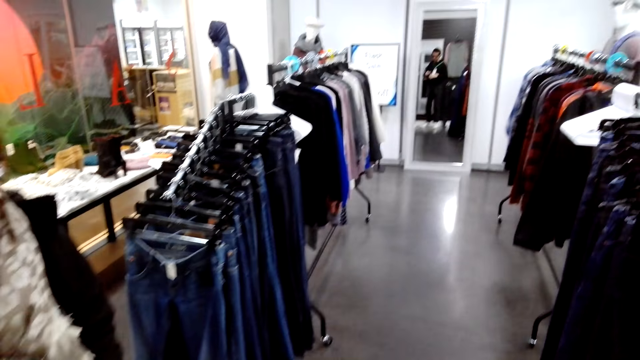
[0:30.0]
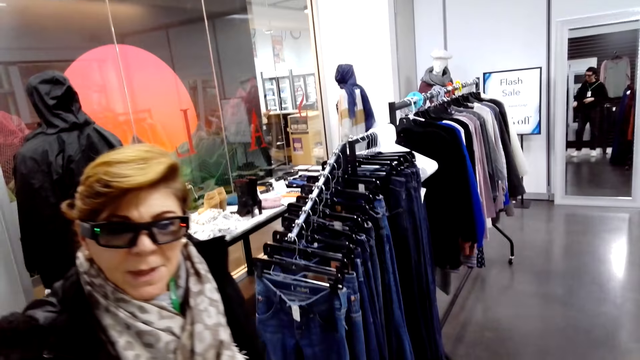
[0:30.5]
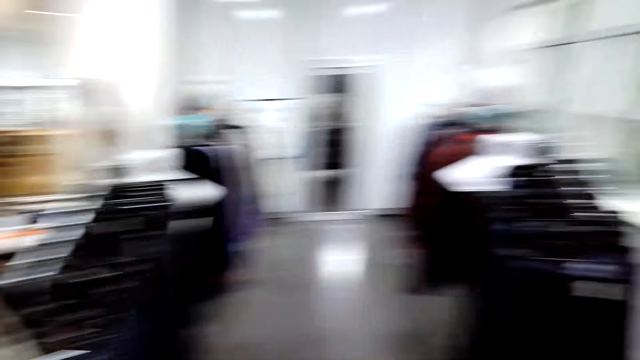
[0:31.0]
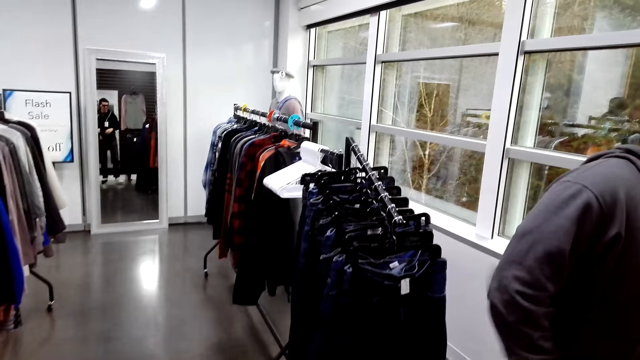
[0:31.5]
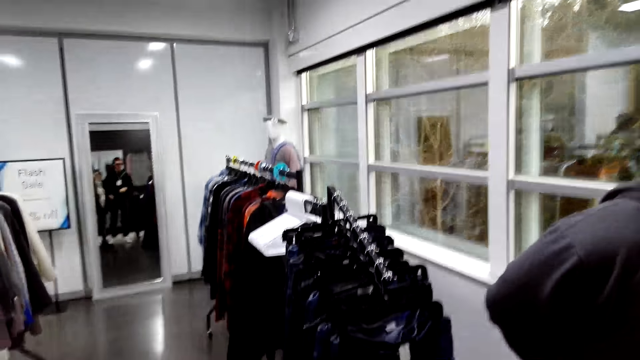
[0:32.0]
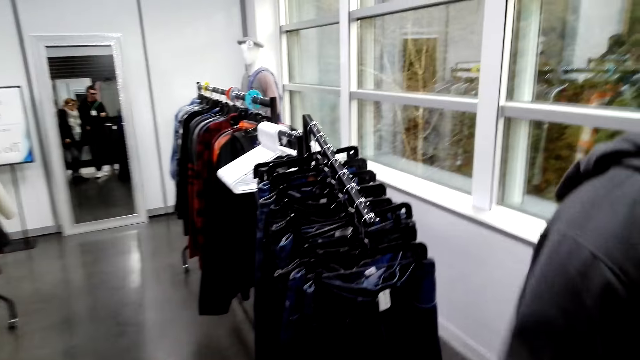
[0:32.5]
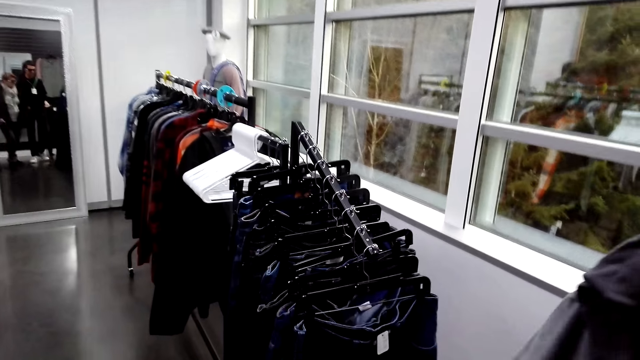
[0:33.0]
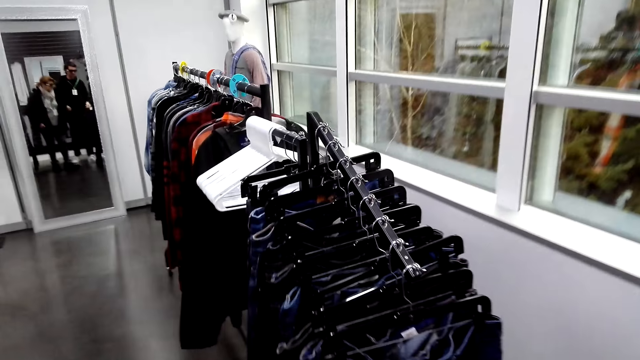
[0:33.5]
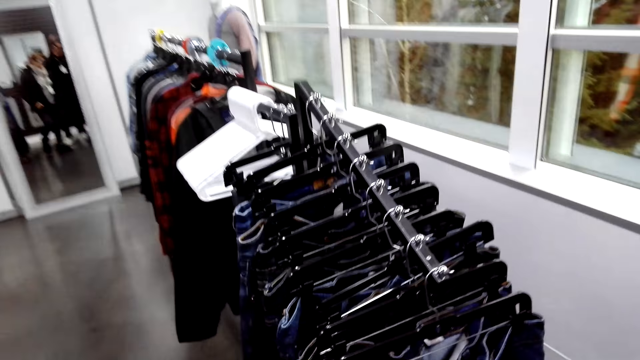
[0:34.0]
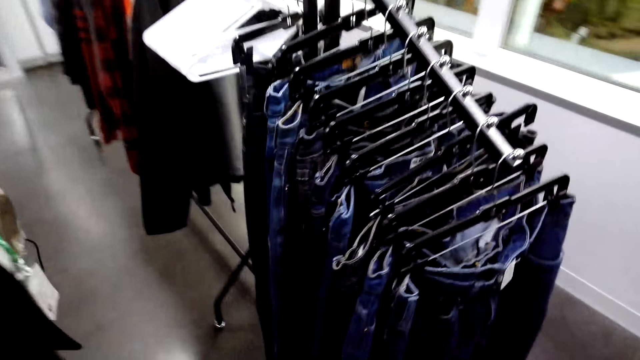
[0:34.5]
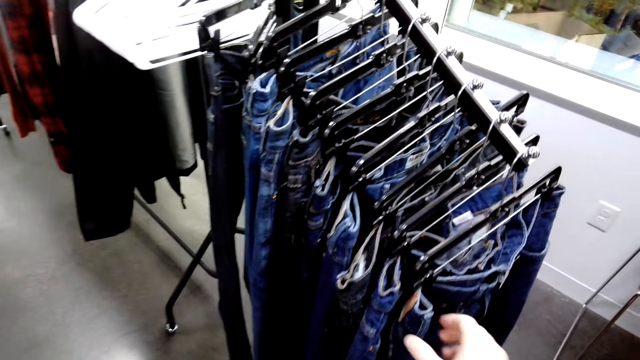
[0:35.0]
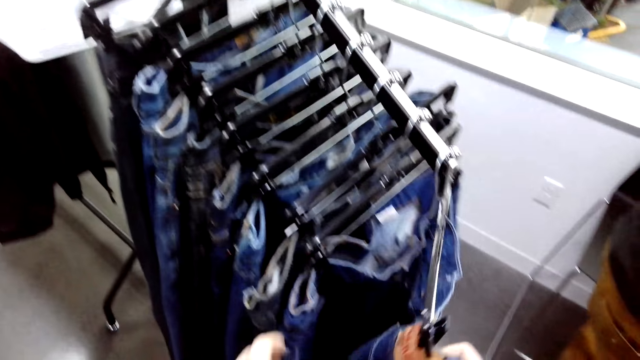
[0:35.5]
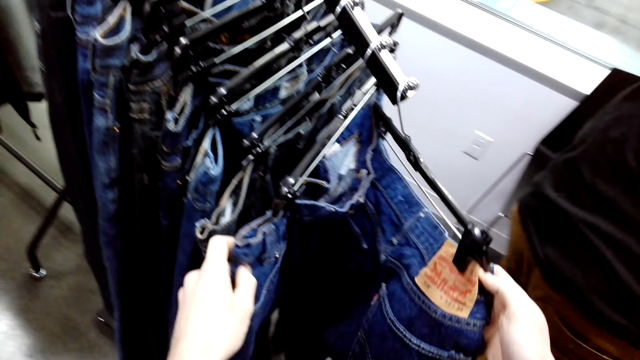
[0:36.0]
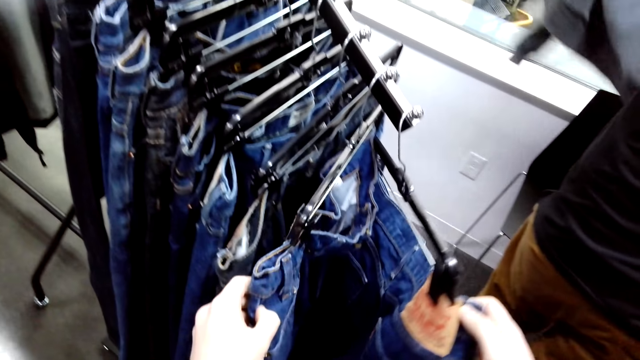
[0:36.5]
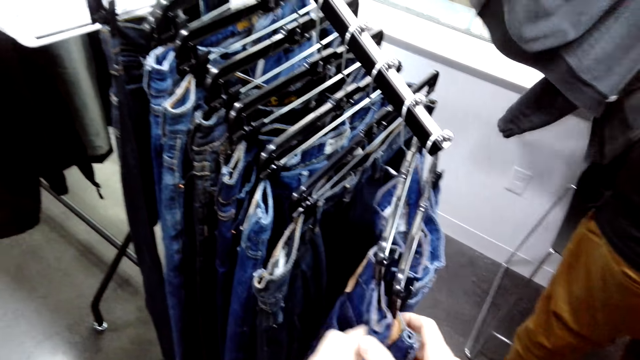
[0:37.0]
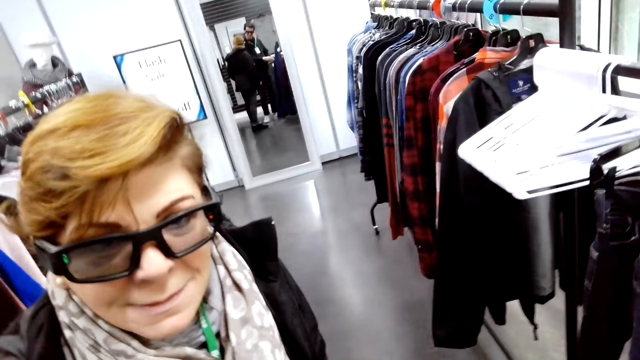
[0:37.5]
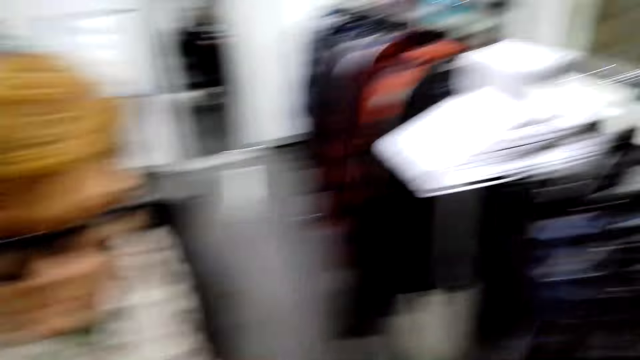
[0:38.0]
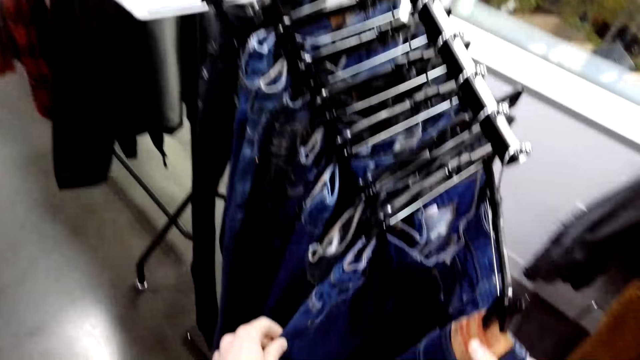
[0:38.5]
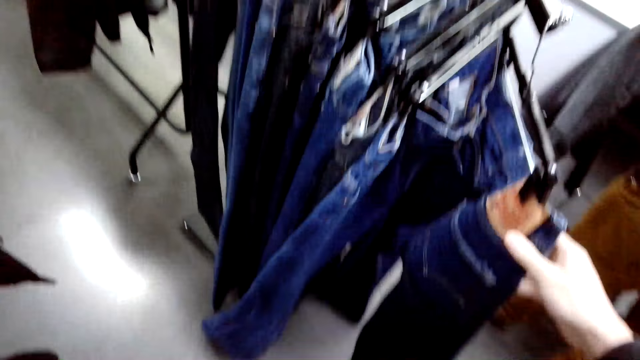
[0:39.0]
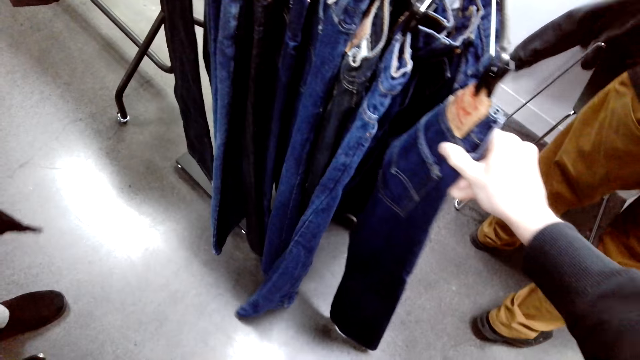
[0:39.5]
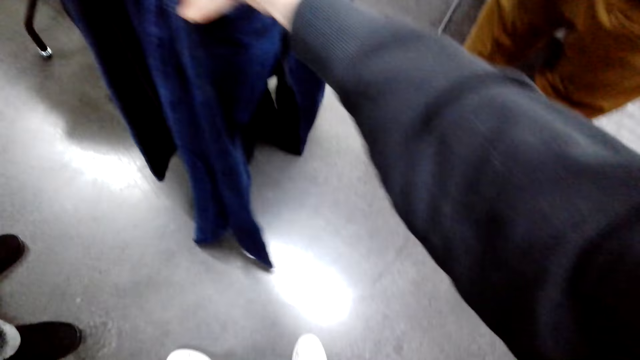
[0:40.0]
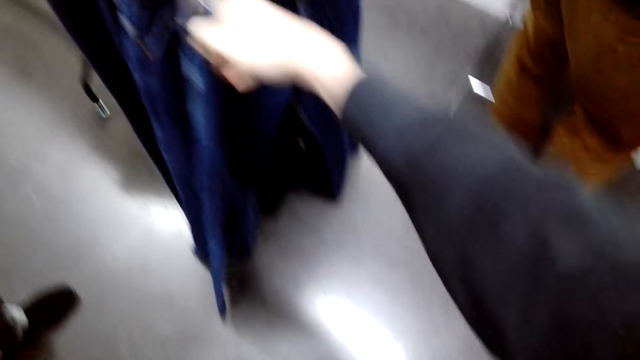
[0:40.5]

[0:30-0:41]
The camera wearer discusses with a woman. The woman walks in a room. The camera wearer checks the jeans on the hanger. Another person puts a sweater on a chair.

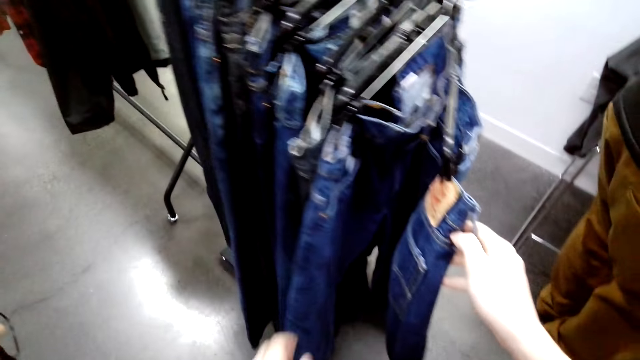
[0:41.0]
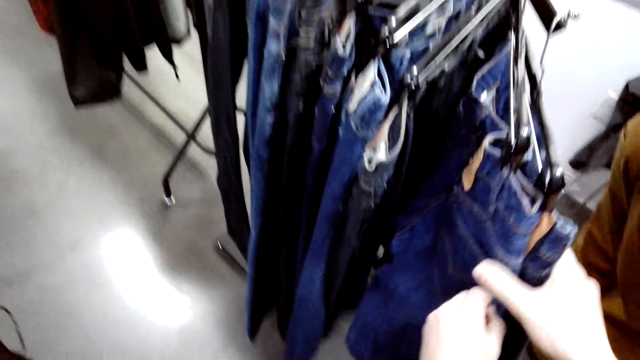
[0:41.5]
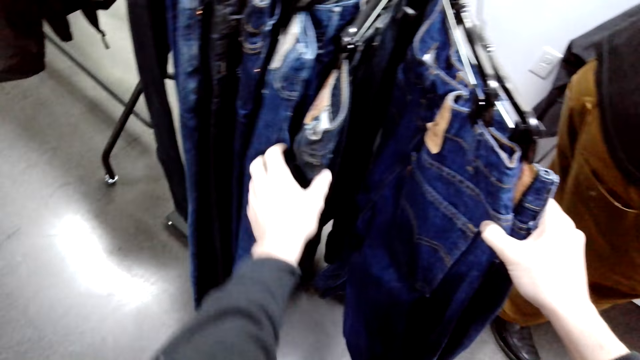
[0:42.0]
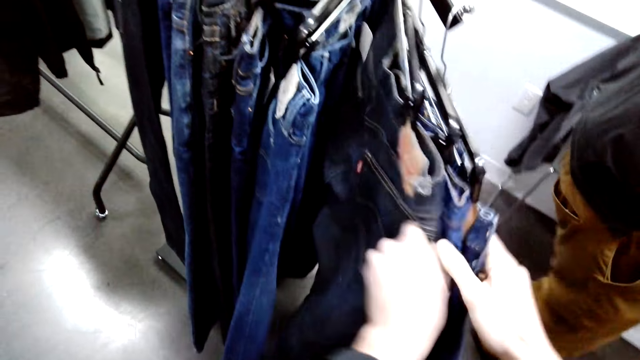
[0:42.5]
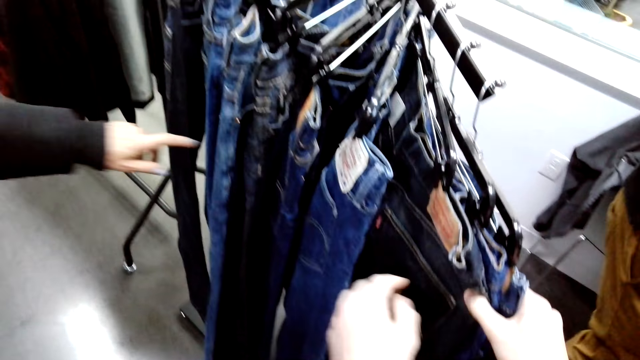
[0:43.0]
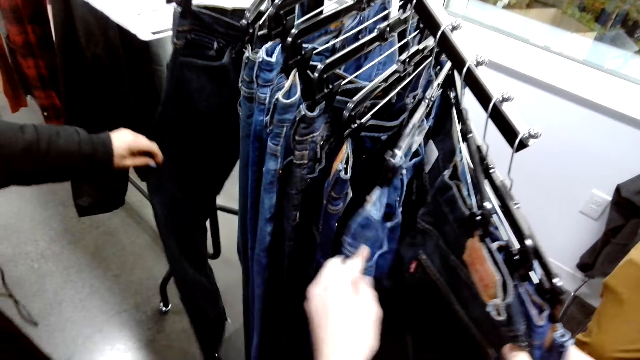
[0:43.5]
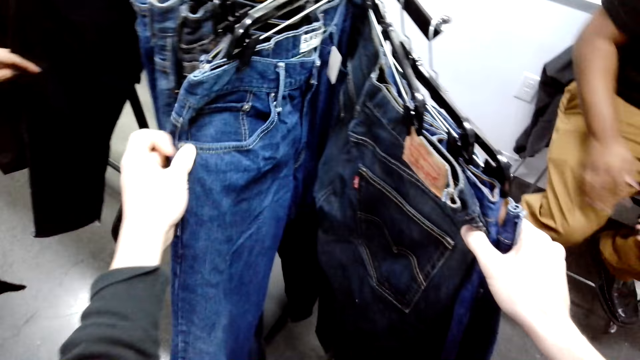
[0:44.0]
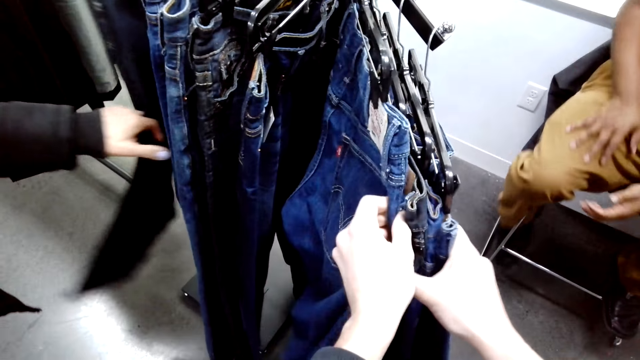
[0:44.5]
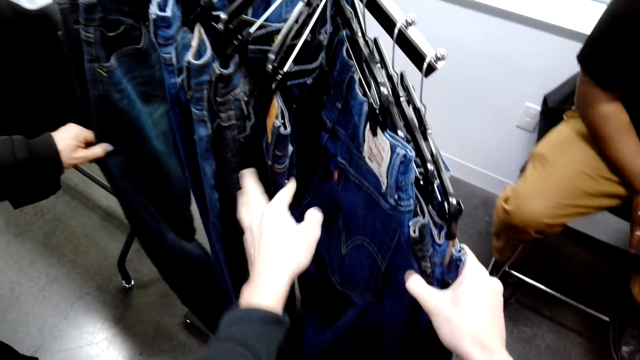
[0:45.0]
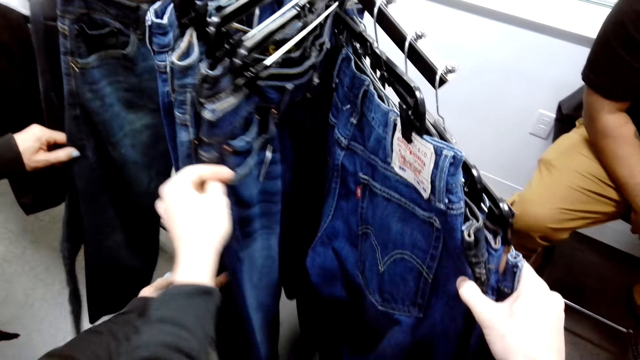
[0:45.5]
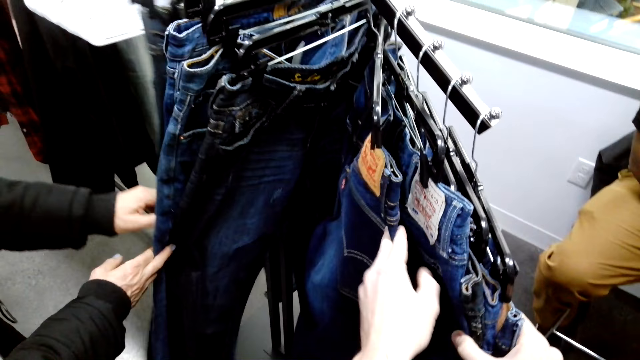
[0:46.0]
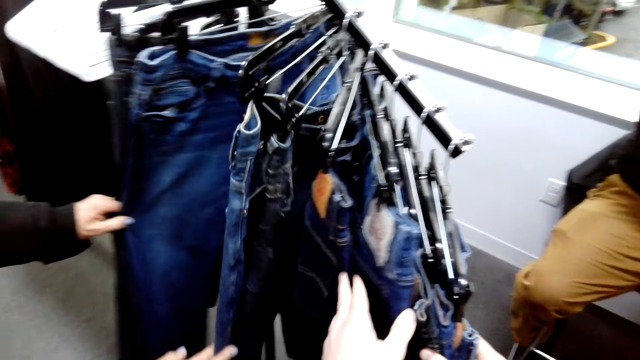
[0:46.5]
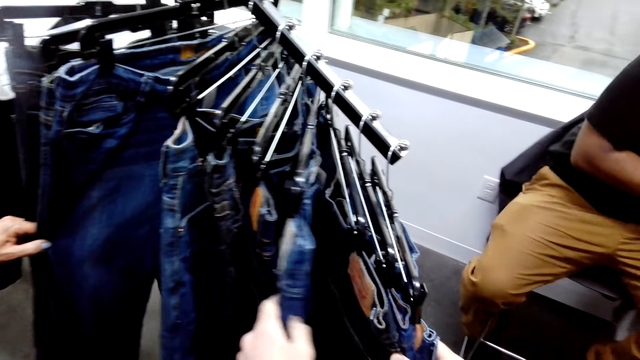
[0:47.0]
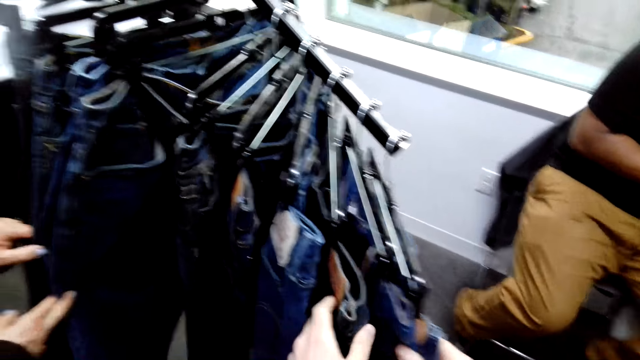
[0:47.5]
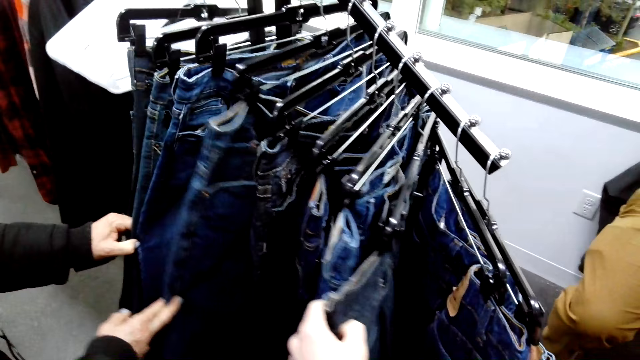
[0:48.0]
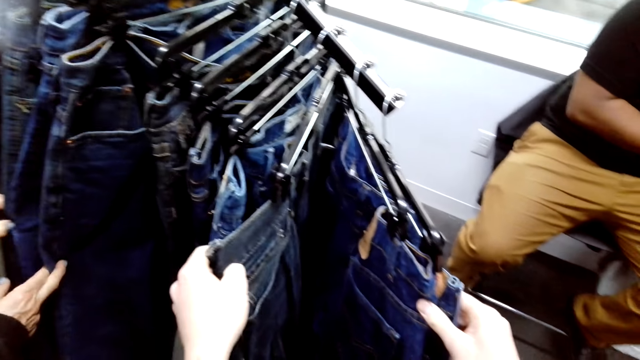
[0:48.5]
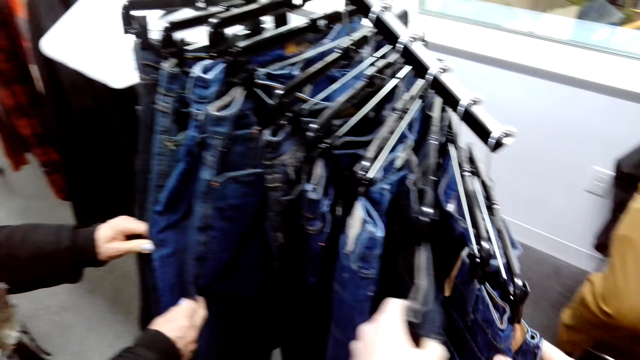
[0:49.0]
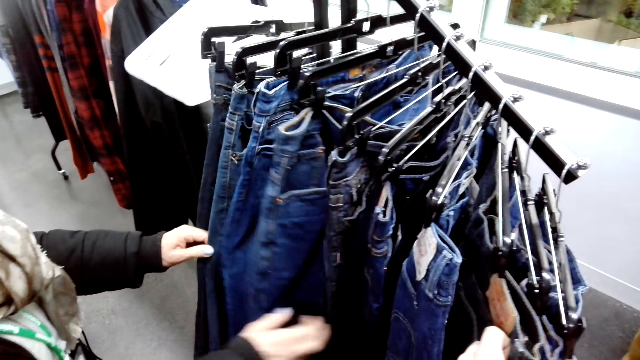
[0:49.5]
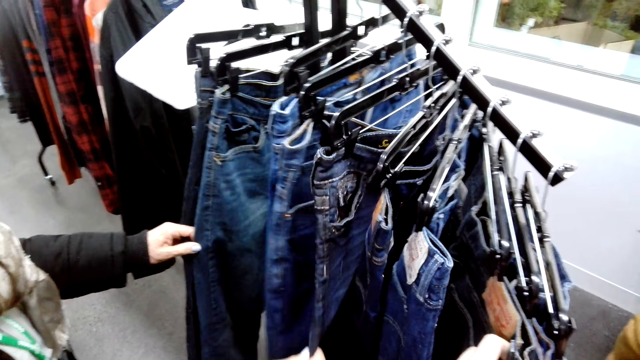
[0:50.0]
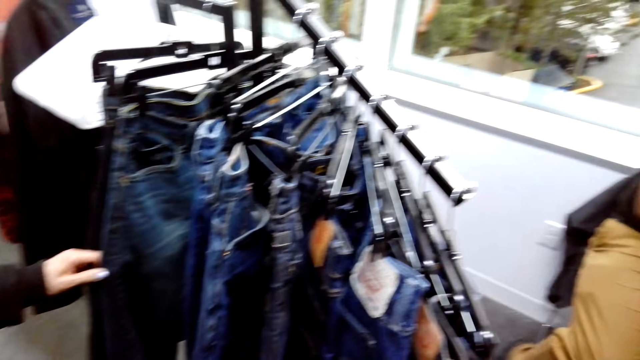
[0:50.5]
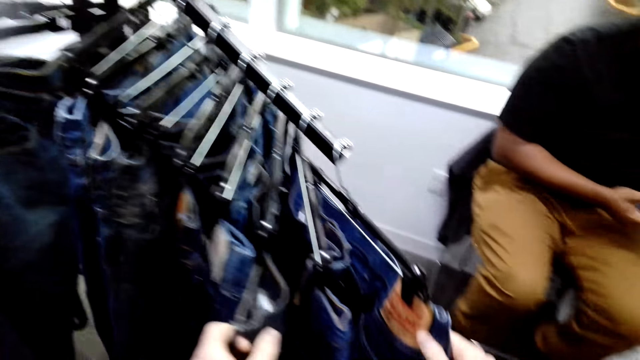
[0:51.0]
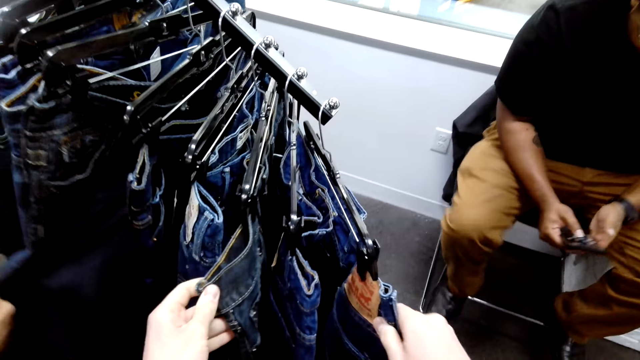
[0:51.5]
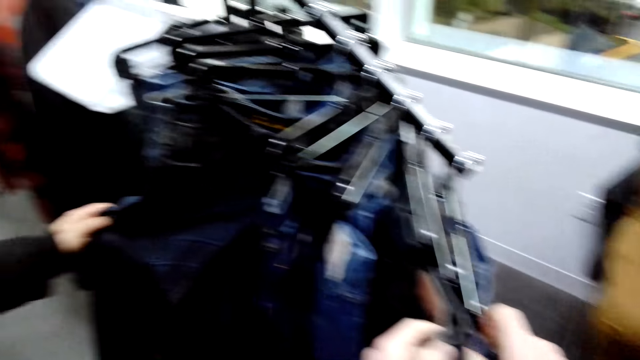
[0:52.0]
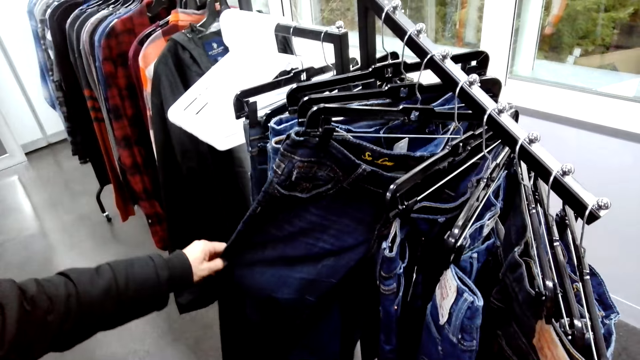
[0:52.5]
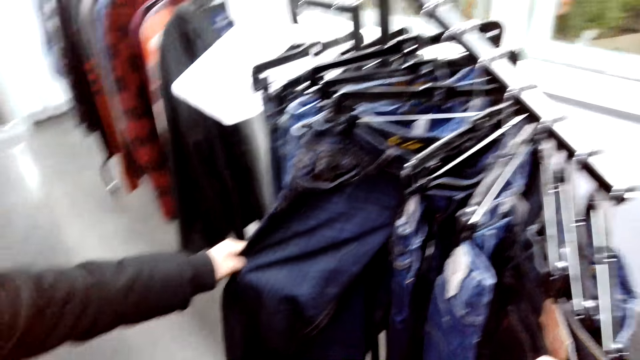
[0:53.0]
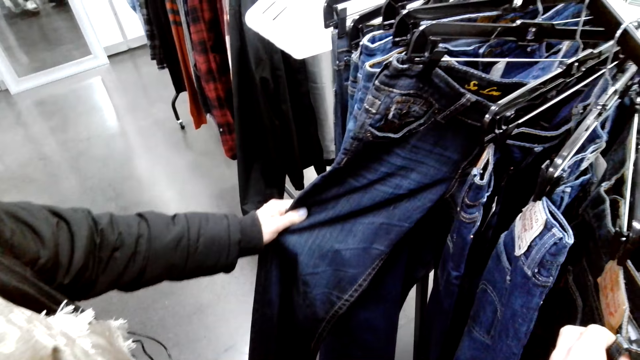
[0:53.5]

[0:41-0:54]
The woman checks the jeans on the hanger. The other person sits on the chair and scrolls through the phone.
